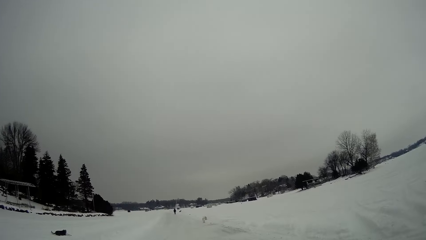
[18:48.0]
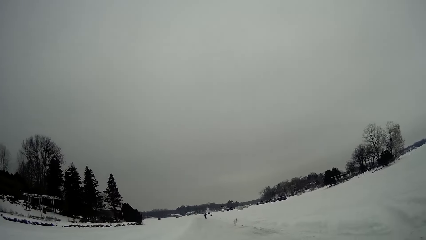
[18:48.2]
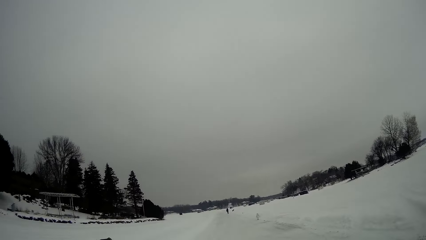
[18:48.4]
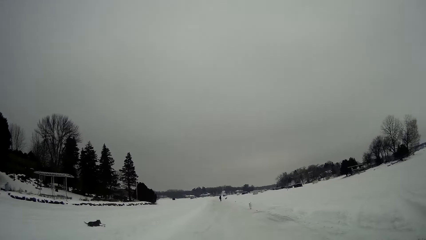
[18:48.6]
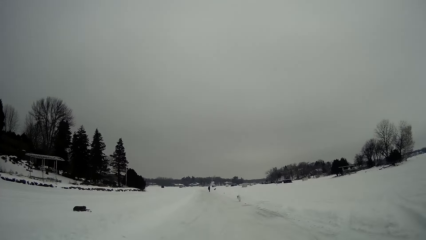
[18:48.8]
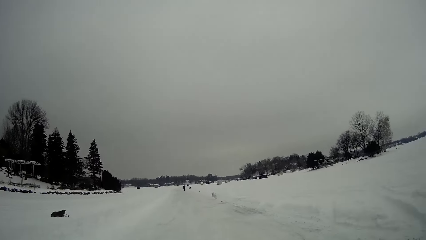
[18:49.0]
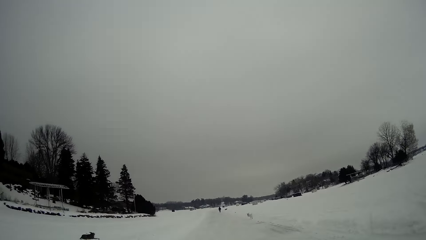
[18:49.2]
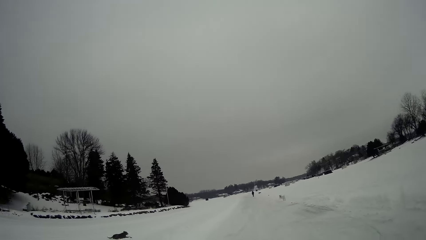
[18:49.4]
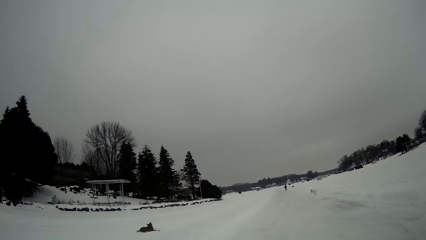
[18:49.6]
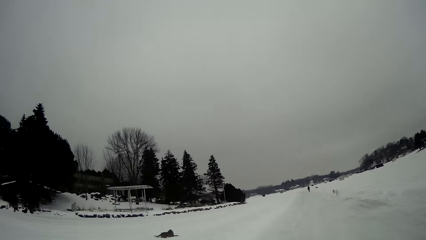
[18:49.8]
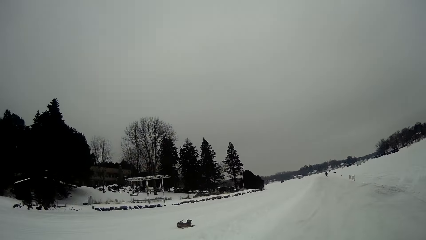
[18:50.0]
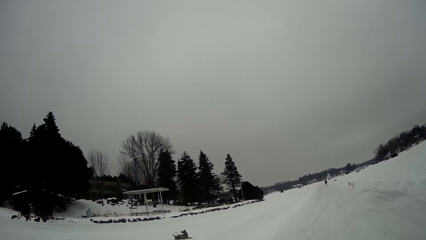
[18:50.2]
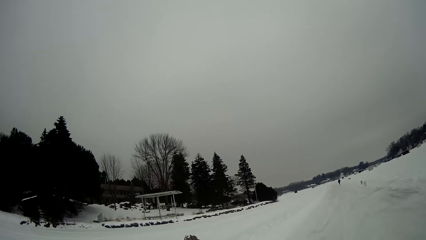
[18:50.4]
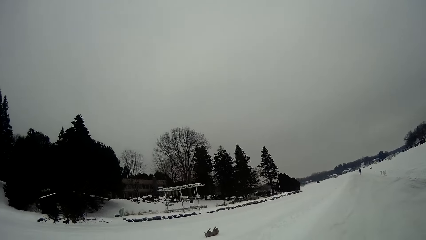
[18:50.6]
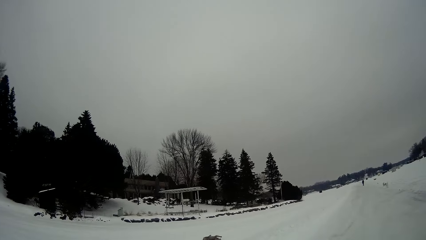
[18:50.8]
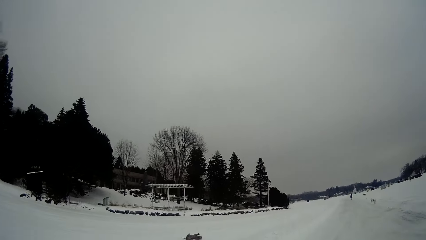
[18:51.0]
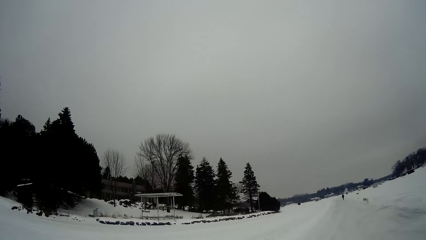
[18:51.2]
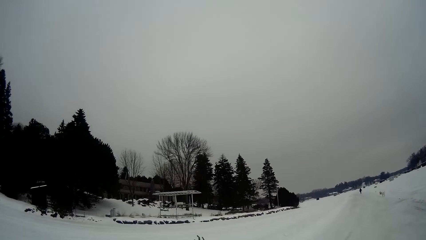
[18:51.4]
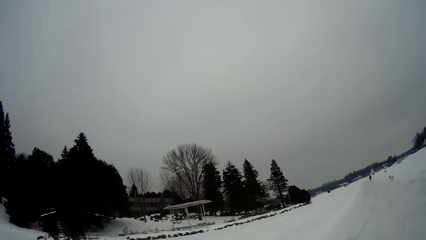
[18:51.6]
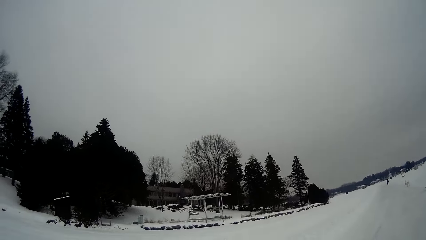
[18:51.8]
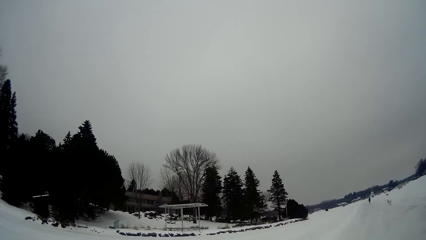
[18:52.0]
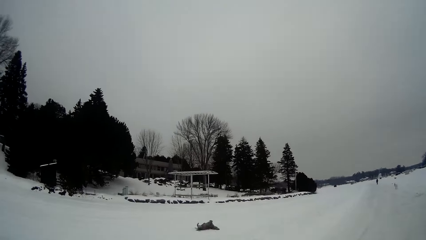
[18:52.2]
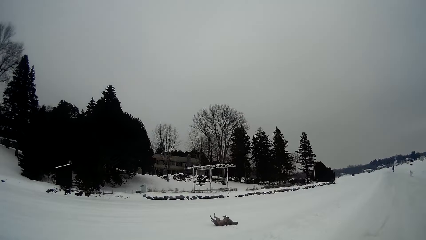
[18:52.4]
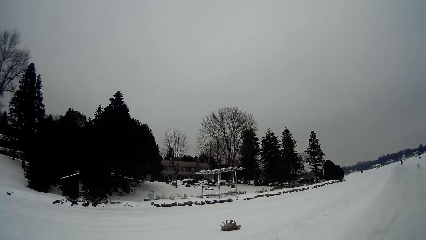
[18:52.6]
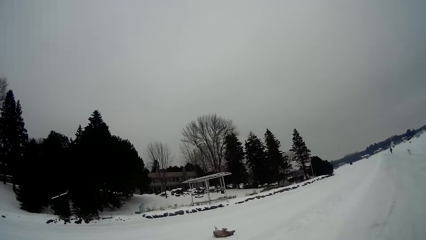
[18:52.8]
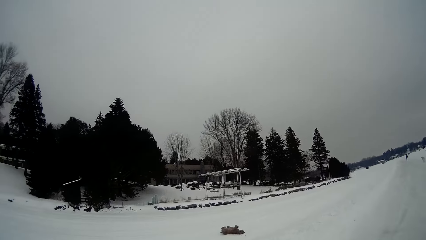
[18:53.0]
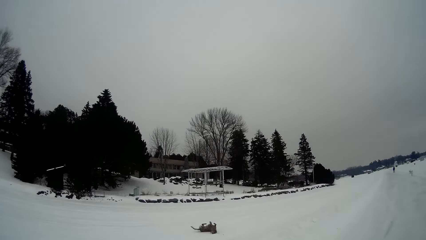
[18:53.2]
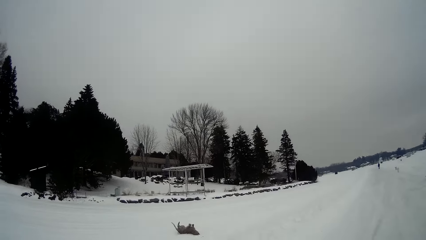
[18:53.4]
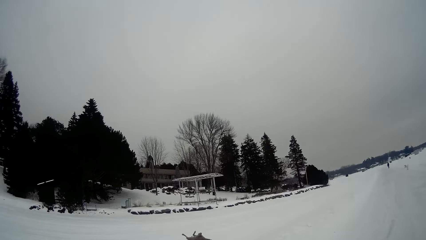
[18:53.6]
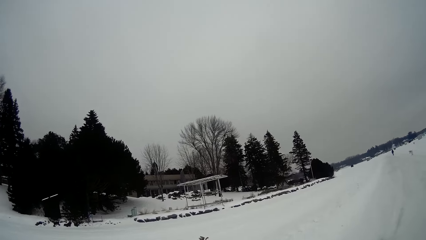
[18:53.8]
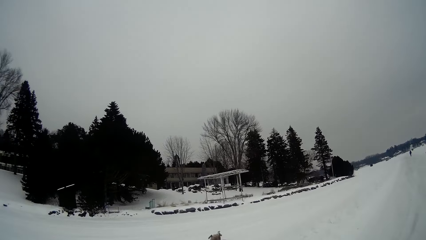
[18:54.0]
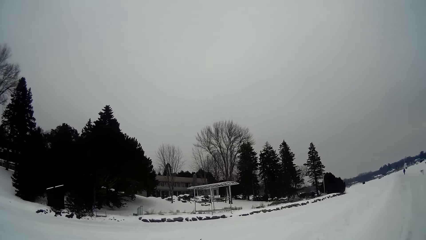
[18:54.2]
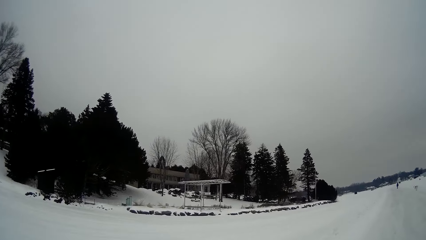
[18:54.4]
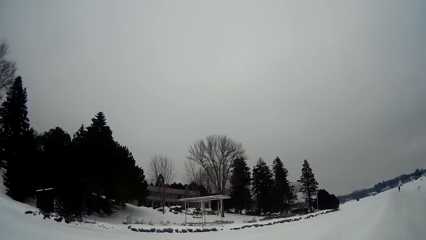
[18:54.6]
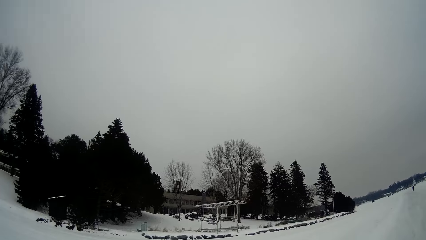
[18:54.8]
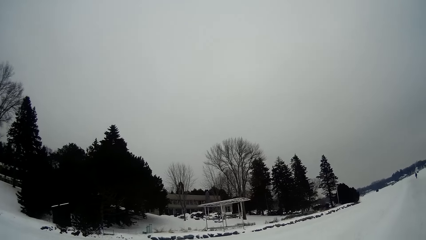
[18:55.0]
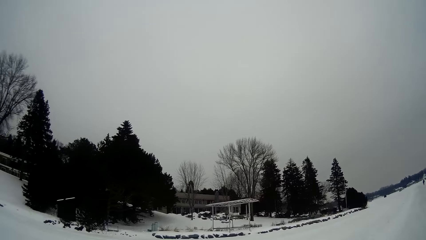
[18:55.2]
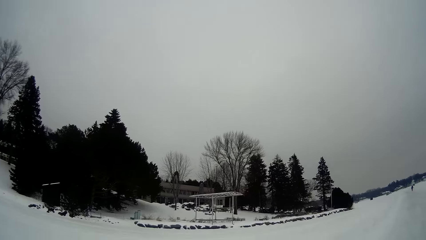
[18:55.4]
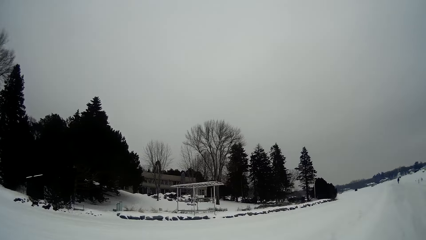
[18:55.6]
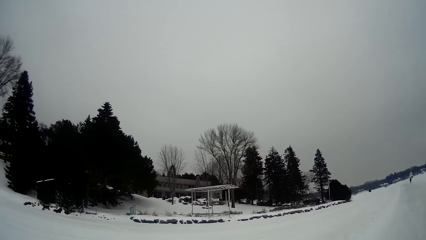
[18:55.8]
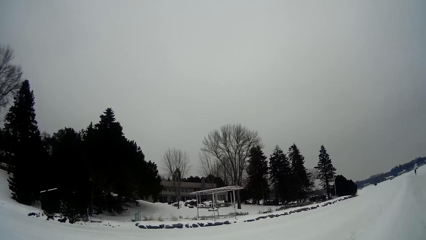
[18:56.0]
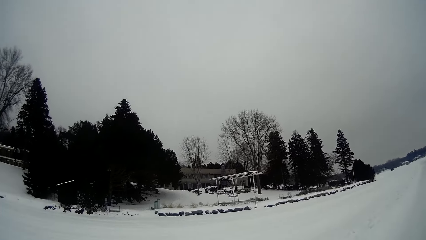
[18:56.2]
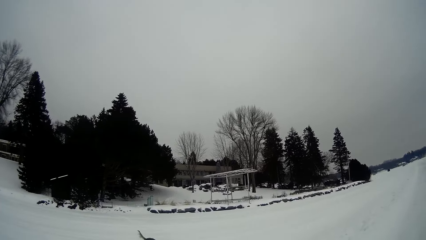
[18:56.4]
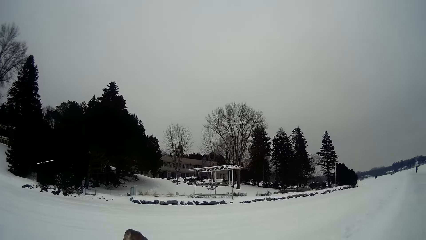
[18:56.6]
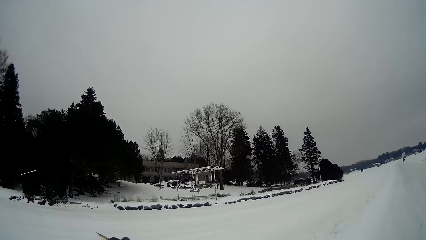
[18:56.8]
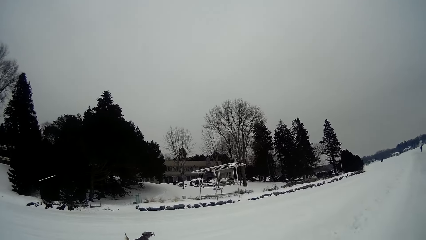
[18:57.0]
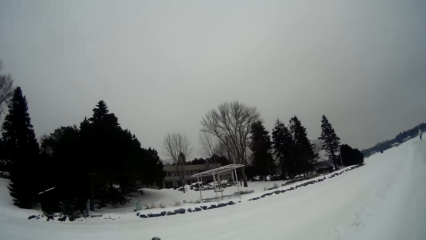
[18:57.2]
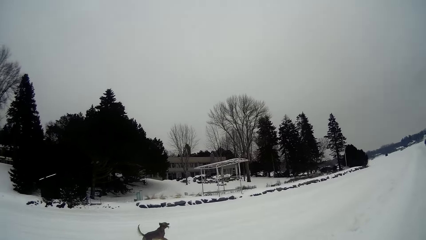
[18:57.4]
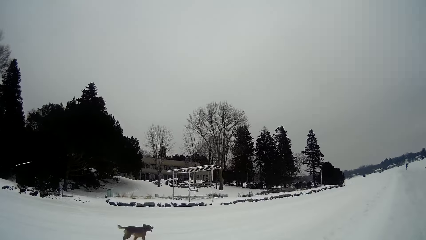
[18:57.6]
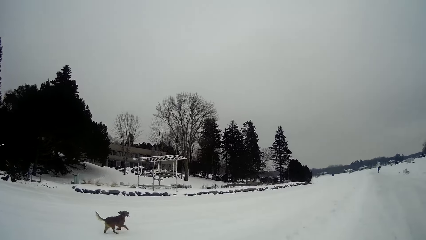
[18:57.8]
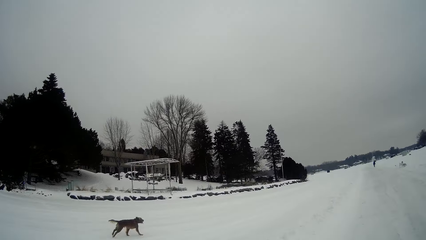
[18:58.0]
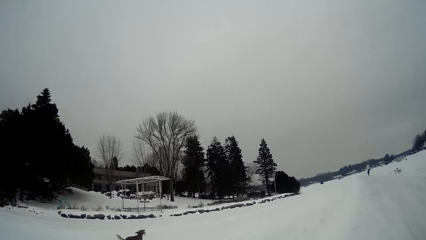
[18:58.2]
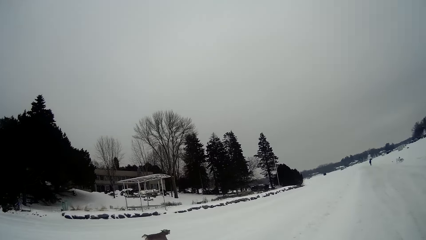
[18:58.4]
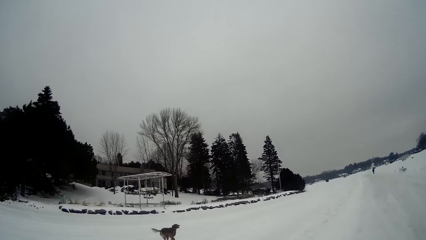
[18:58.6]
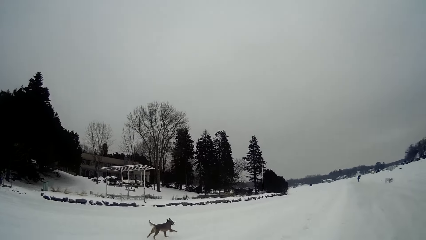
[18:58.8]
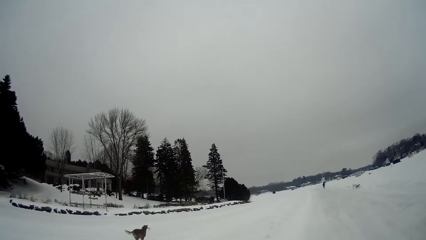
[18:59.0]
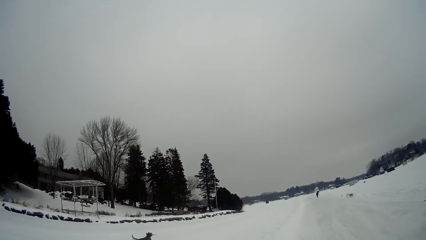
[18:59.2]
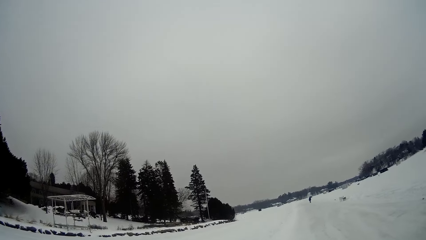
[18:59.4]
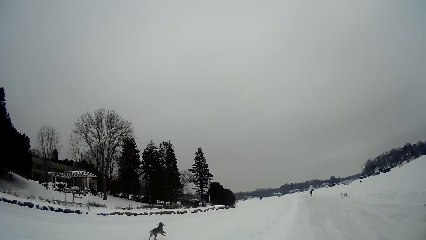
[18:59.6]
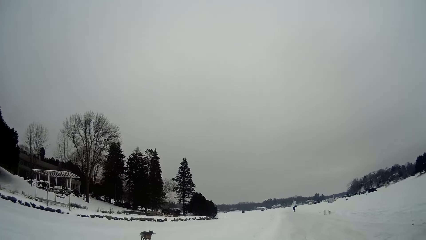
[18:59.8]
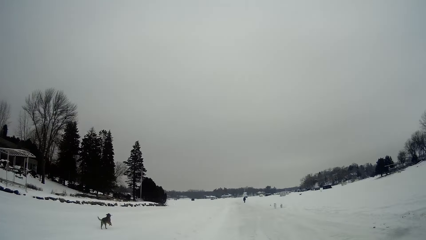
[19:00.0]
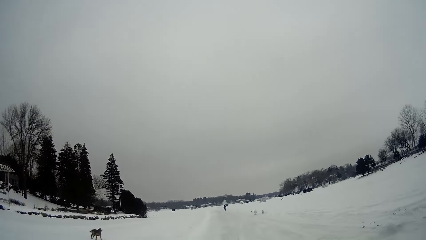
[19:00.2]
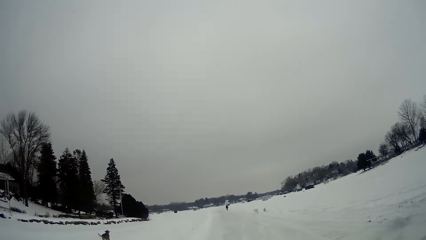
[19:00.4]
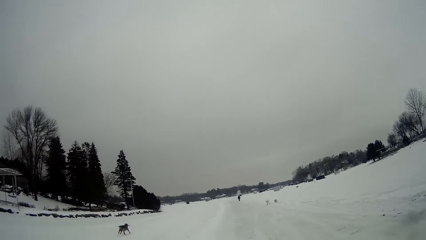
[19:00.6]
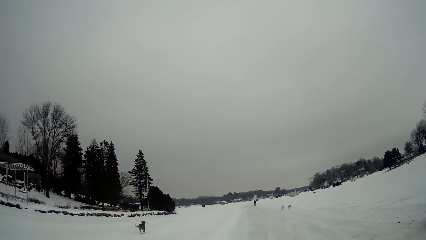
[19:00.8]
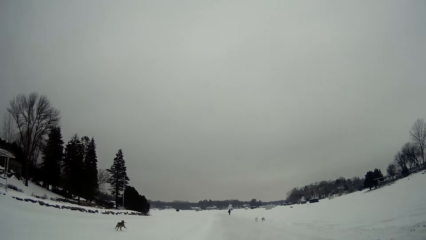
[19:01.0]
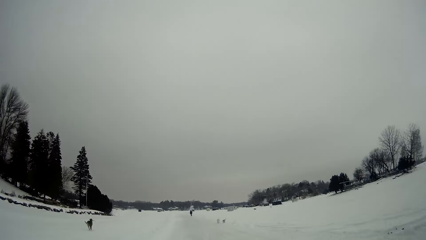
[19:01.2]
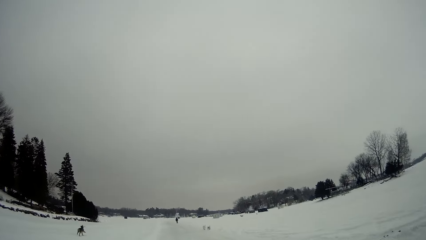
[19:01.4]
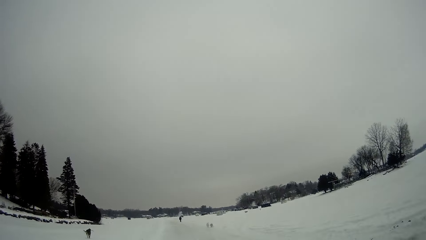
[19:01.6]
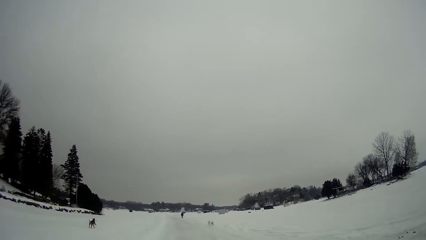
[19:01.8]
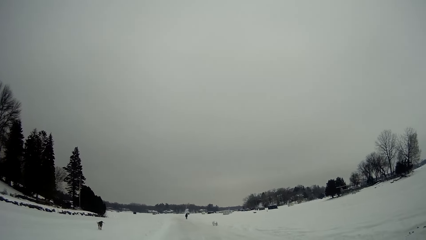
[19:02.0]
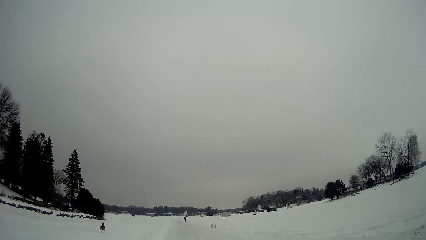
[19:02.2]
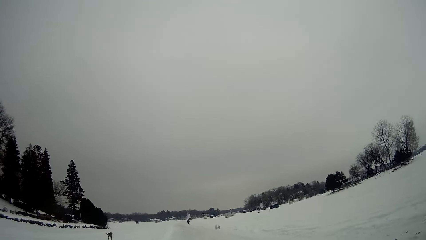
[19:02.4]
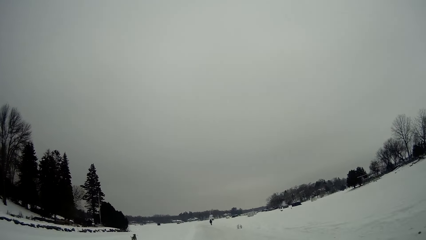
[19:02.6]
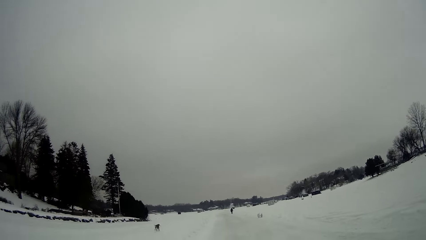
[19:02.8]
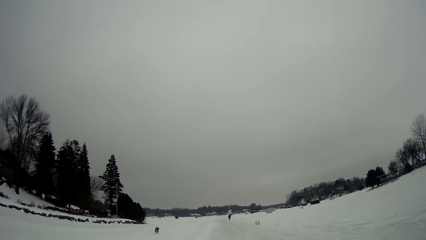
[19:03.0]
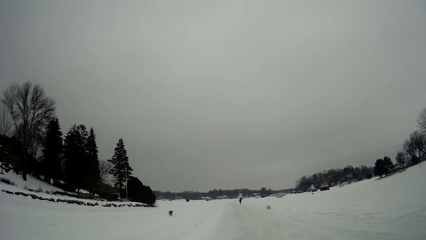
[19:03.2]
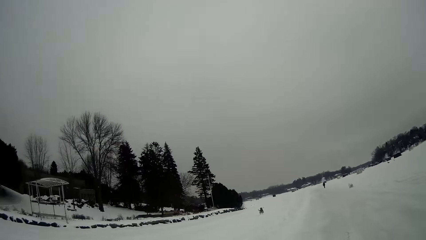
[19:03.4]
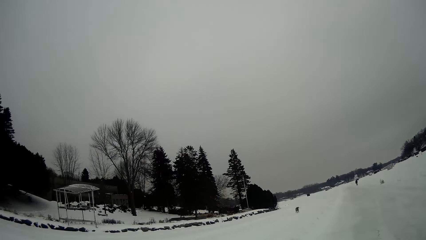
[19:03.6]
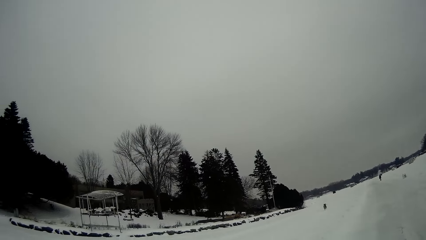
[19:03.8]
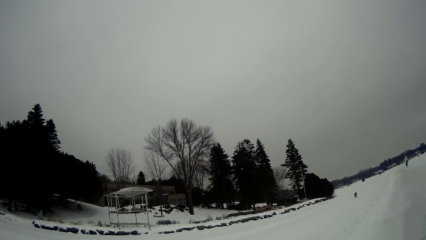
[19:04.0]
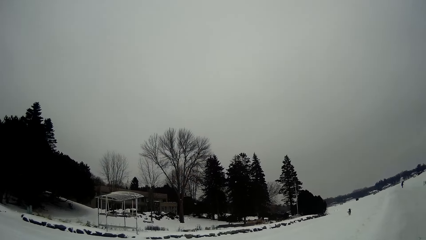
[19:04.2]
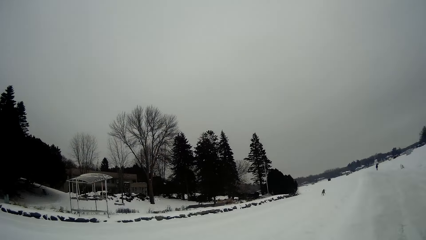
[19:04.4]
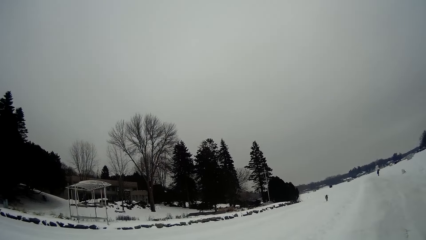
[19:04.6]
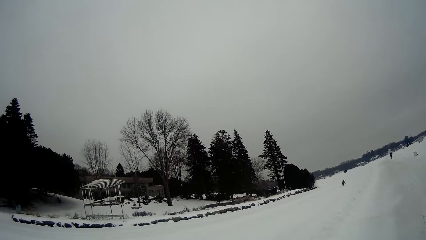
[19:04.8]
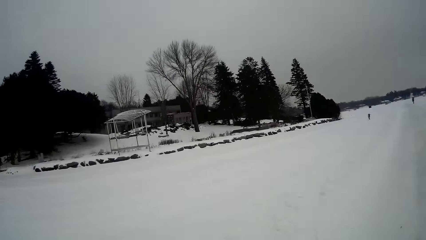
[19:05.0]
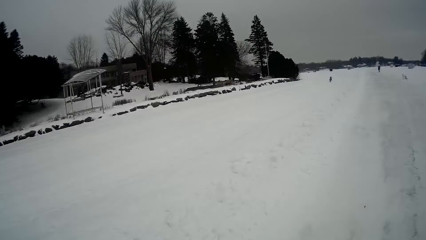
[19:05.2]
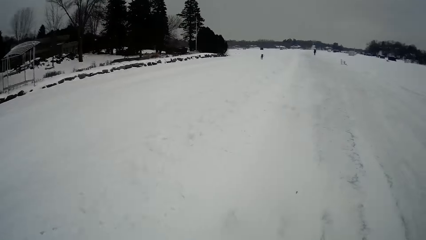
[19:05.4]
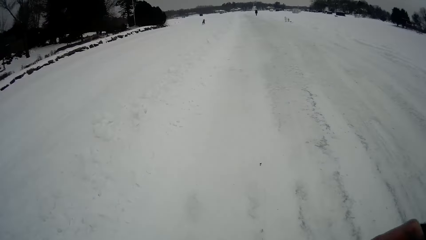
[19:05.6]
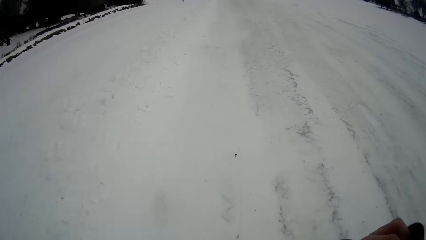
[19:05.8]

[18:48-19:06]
The camera wearer looks around. They walk on the road.
